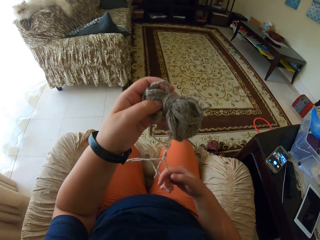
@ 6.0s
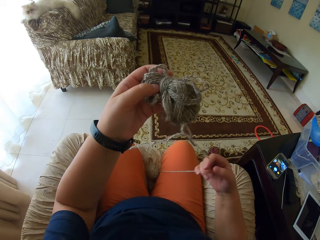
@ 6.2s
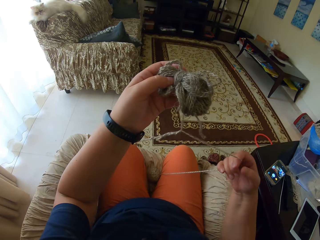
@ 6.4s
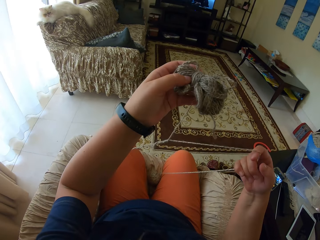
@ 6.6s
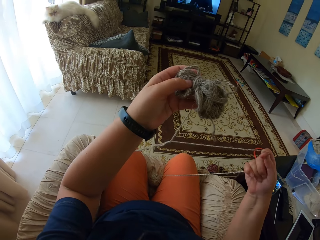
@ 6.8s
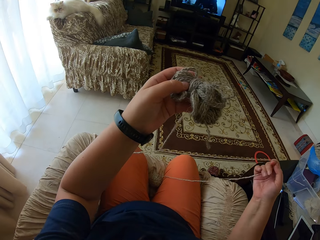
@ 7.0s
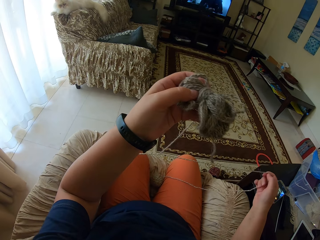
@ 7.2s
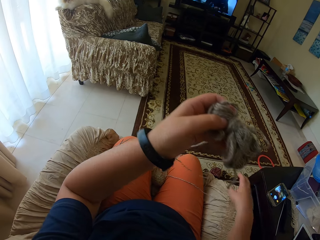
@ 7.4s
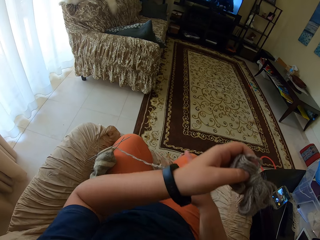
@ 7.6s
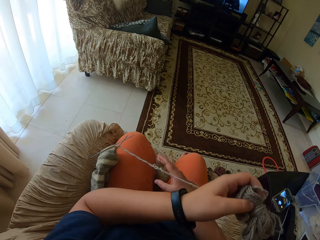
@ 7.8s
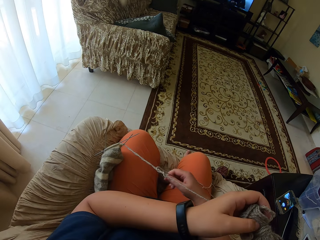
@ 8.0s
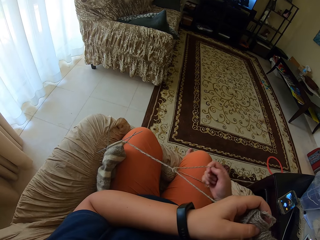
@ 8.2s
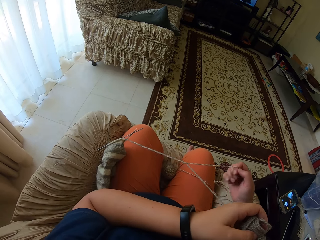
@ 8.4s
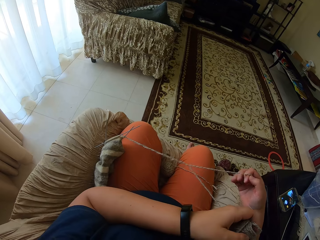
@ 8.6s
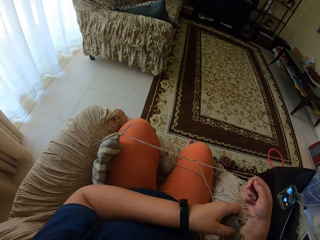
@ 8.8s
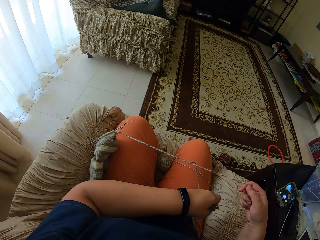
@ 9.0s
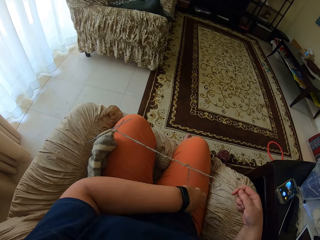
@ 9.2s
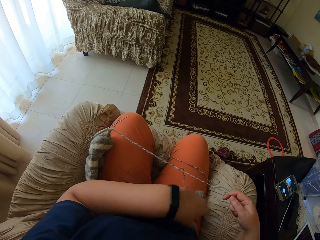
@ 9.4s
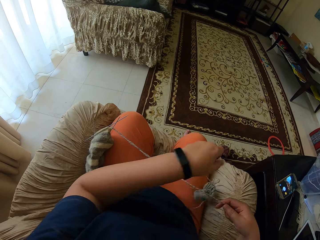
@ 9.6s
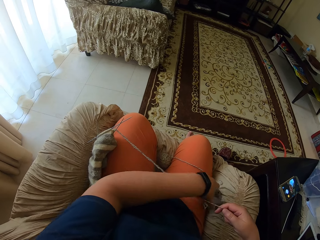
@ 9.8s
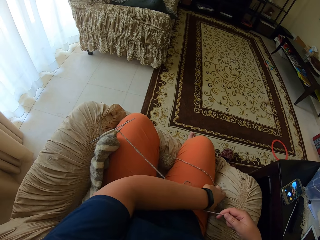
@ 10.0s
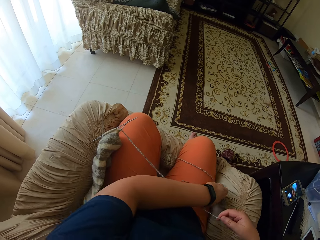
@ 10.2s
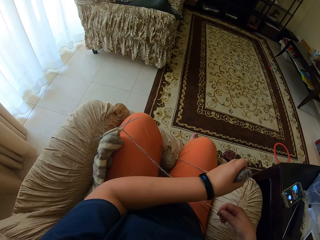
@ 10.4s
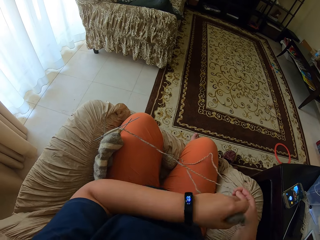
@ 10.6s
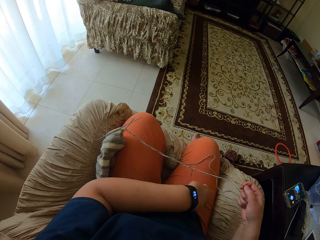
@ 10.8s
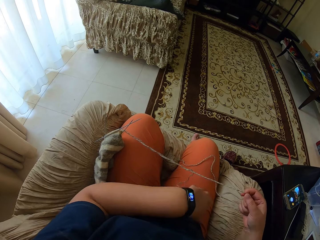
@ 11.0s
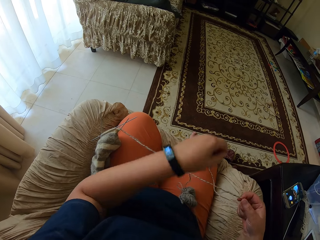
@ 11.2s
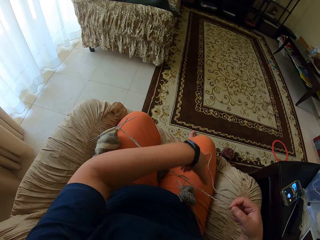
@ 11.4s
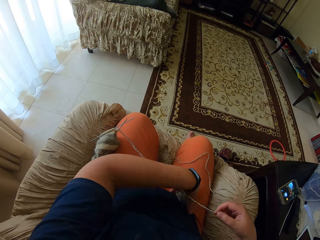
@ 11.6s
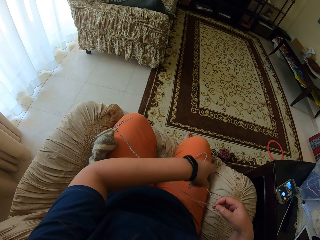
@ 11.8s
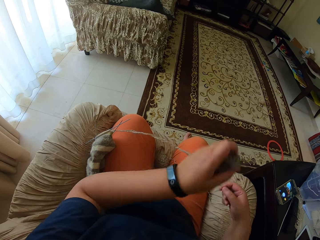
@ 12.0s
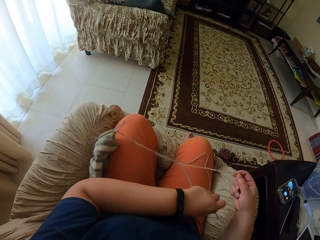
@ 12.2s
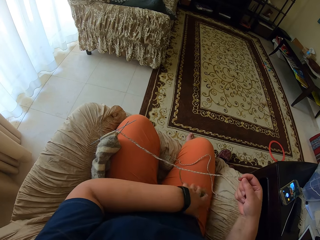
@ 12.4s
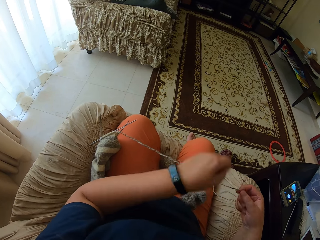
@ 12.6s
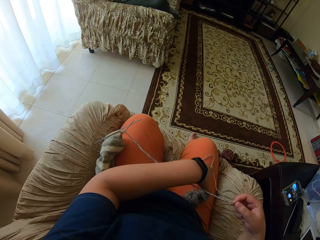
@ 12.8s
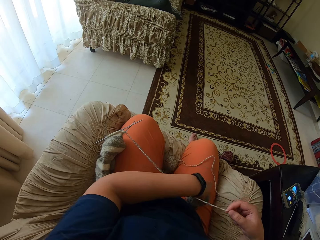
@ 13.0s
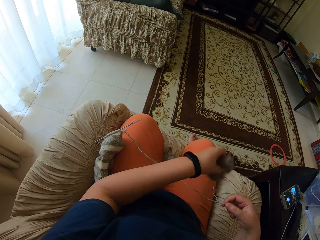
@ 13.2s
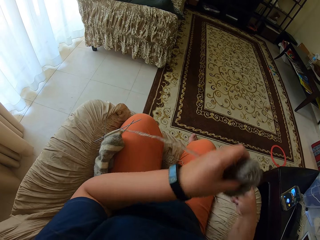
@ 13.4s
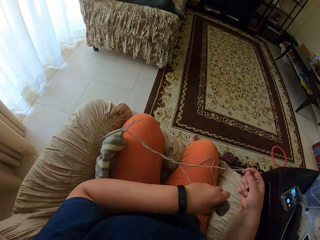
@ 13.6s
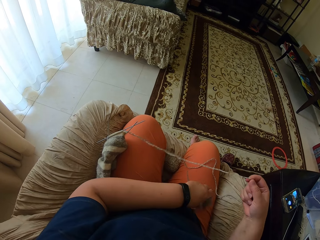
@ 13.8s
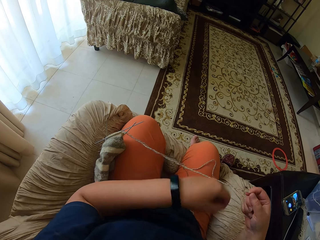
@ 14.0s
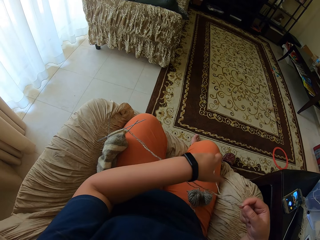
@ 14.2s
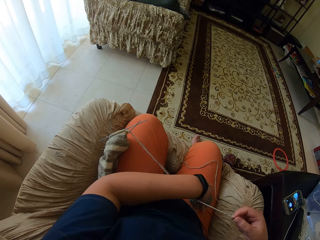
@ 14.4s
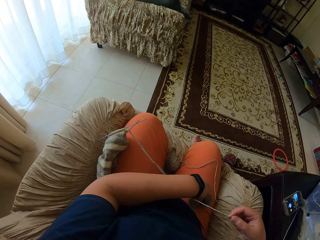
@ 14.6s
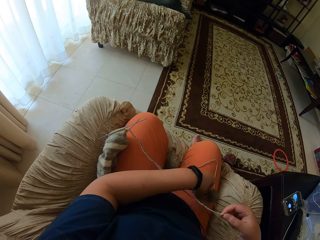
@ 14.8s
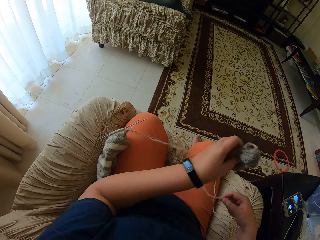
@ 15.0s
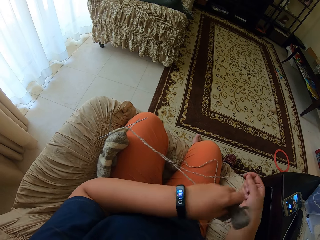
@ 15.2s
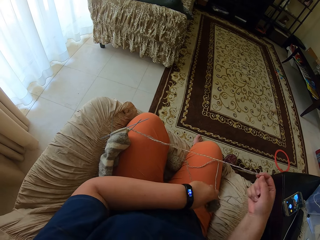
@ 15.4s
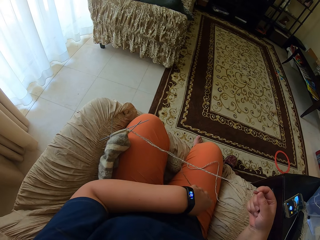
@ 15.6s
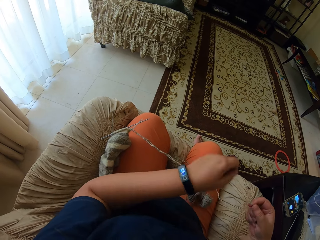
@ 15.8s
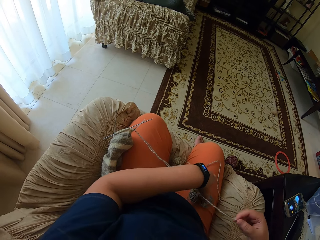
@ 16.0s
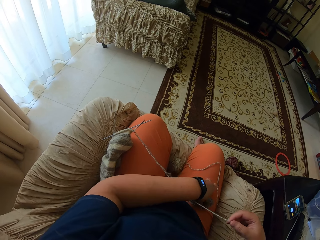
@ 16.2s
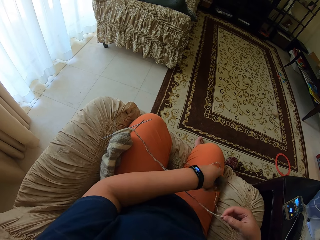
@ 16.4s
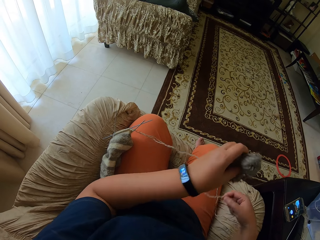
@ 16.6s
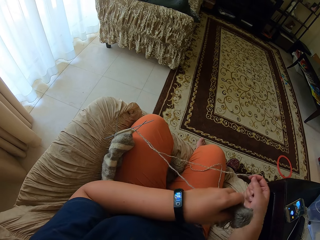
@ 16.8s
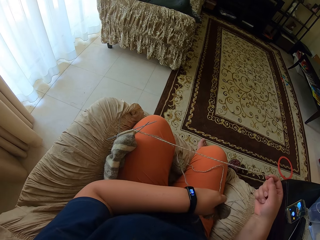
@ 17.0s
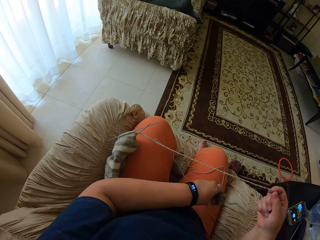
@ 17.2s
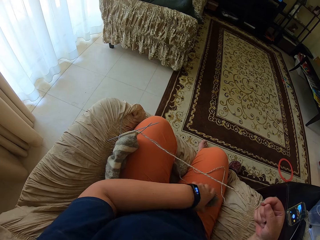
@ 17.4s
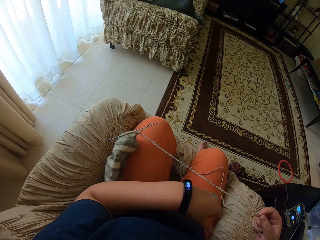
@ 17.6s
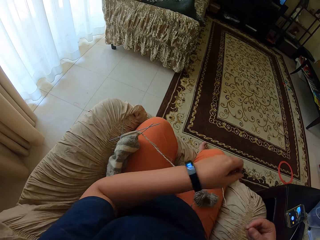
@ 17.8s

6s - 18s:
The camera wearer pulls the thread. They adjust the yarn. They unfold the thread.

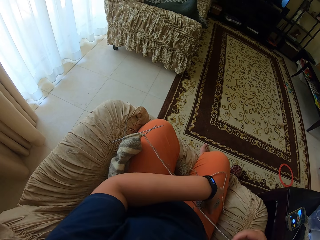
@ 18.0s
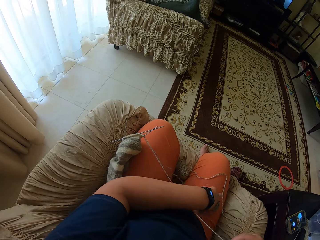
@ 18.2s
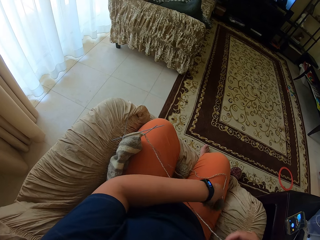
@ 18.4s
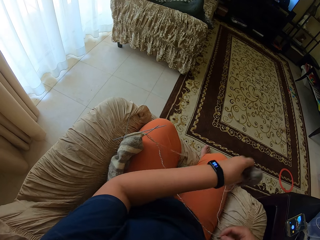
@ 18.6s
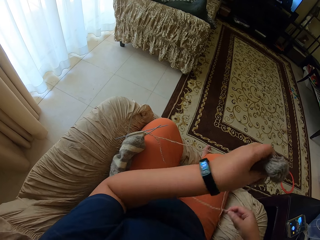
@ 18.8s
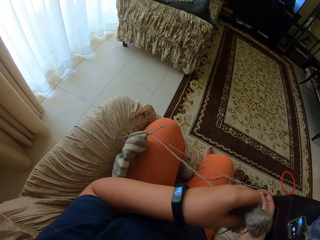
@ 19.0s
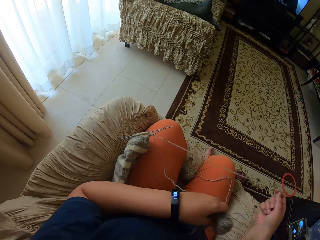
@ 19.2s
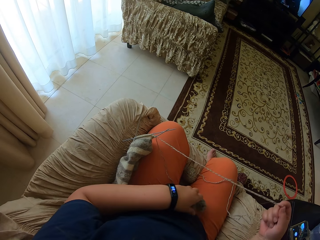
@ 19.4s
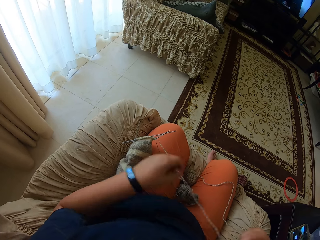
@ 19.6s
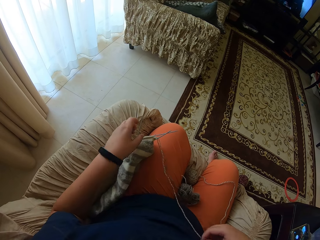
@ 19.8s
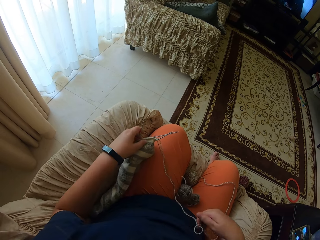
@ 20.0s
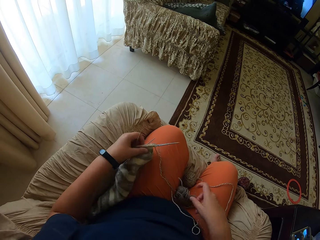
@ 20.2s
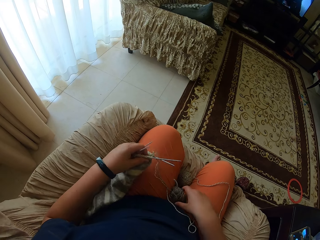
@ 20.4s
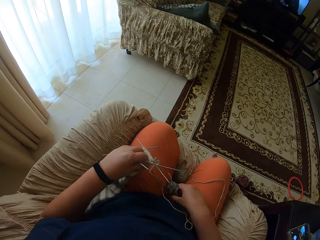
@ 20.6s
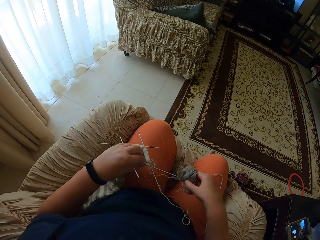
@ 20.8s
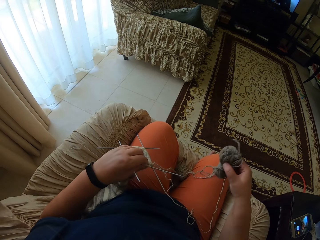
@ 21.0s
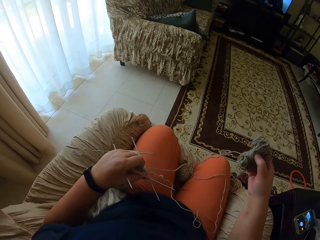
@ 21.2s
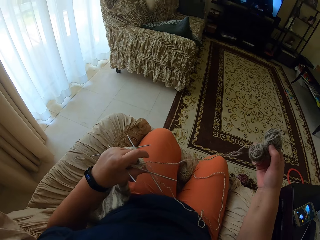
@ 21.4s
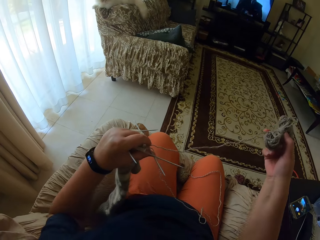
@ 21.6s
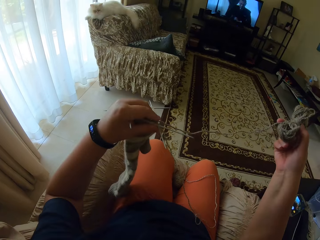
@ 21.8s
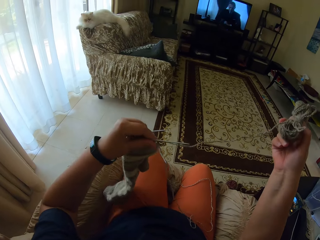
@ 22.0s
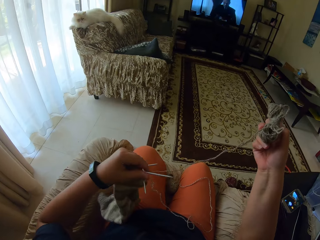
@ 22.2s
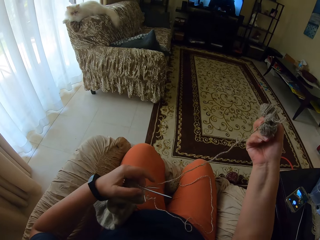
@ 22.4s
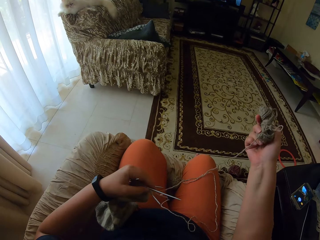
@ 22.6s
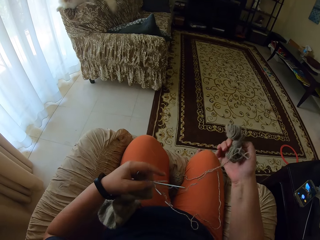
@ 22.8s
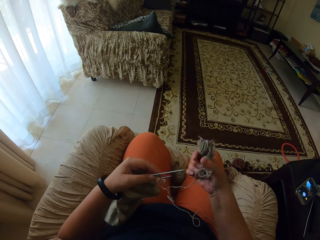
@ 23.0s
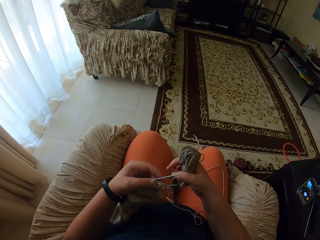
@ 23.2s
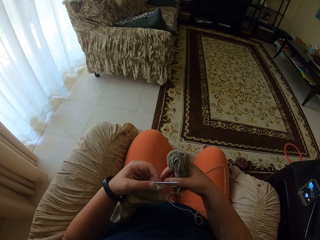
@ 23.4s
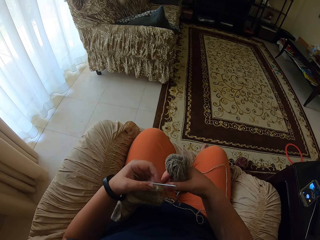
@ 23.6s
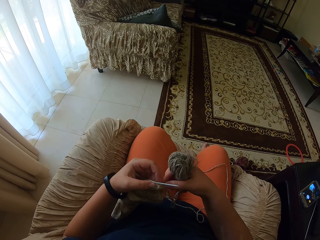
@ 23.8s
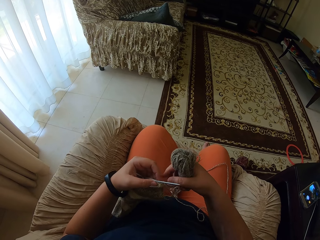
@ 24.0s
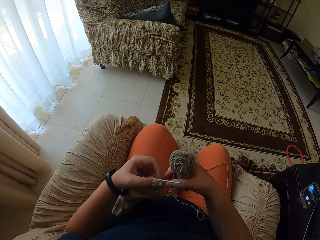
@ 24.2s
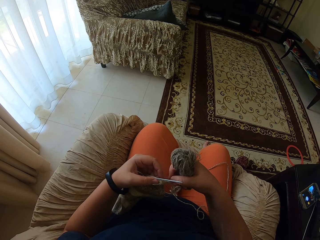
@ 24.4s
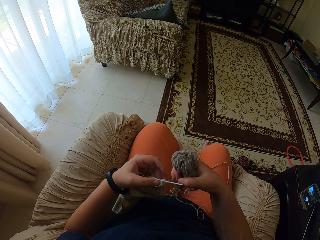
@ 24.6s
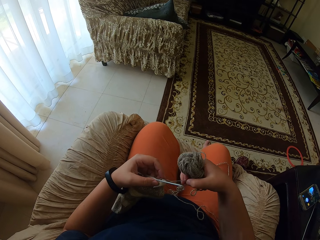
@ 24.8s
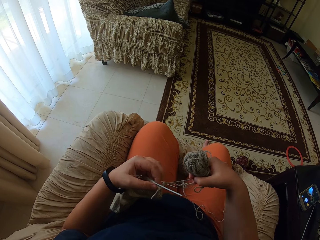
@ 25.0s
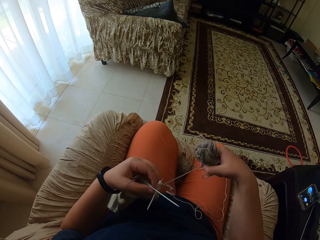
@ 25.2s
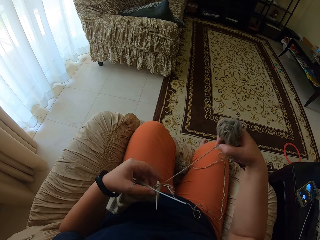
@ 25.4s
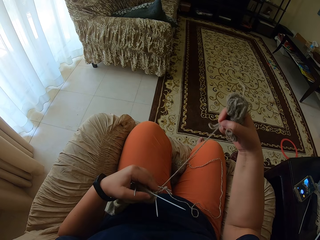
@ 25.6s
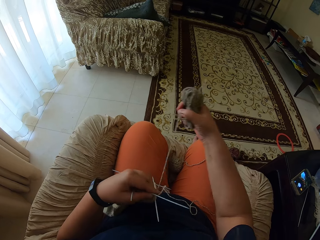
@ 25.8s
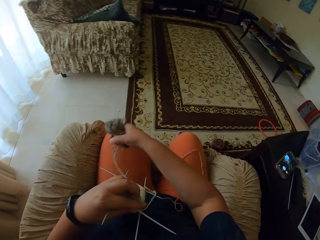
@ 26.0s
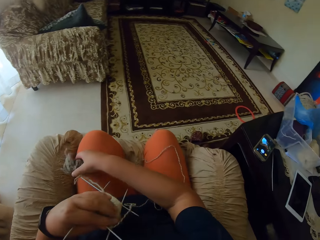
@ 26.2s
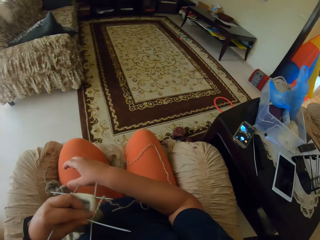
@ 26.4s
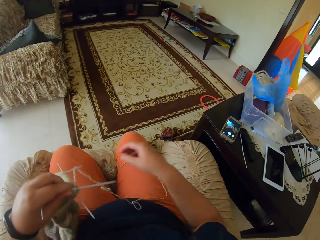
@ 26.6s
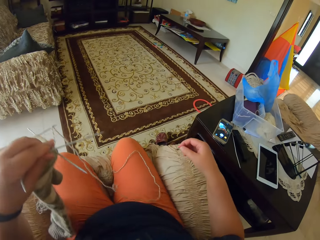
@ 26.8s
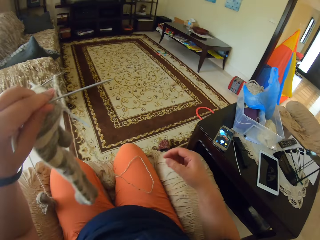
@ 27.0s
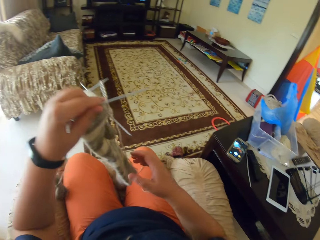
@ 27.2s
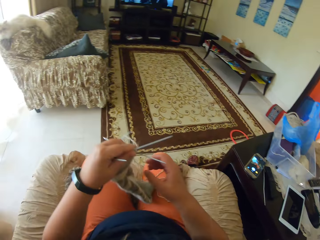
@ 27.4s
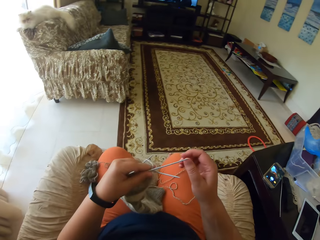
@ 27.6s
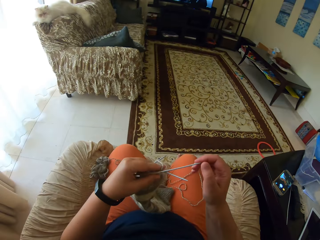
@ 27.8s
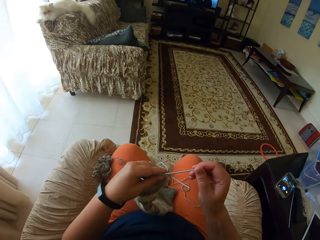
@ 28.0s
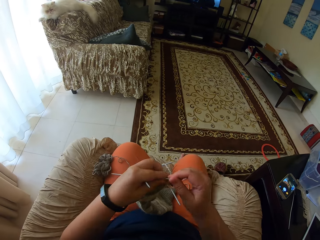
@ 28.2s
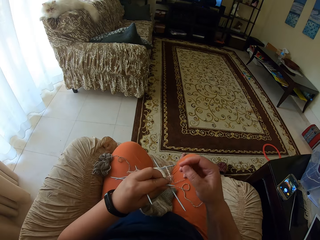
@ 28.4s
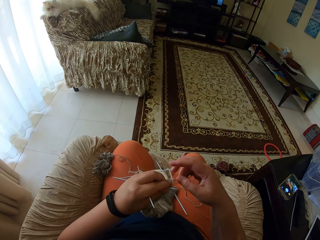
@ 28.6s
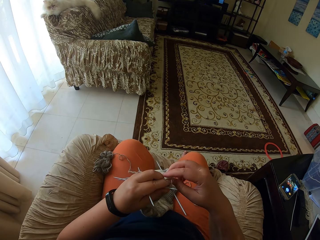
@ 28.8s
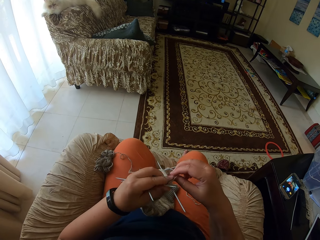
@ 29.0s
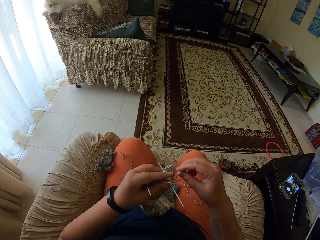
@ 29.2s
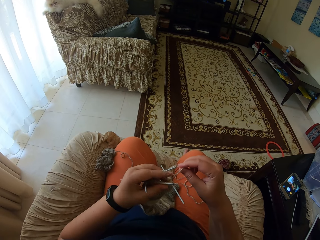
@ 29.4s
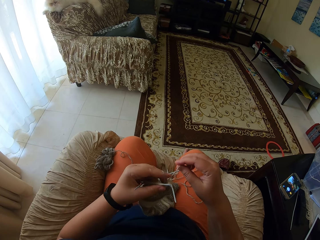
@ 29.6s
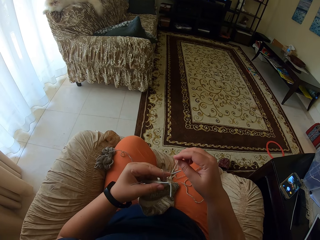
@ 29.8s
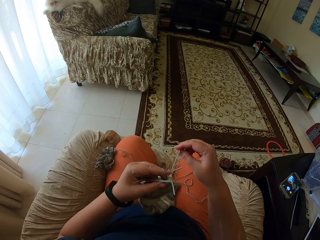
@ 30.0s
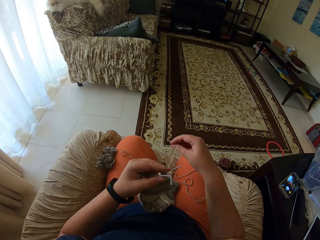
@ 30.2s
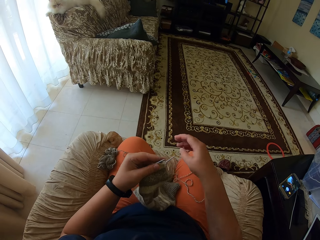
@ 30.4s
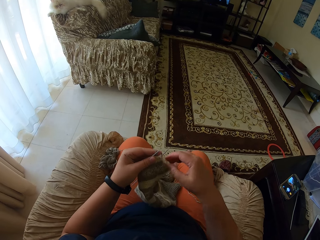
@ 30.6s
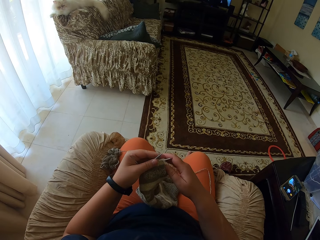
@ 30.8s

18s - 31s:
The camera wearer takes the cloth. They lift the thread roll. They pull the thread. They drop the thread roll on the chair. They lift the cloth. They hold knitting needles.
